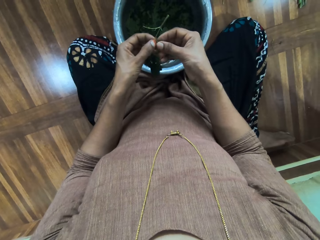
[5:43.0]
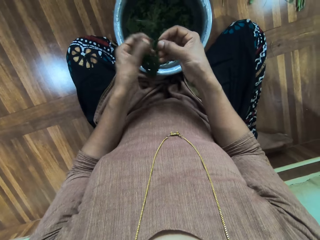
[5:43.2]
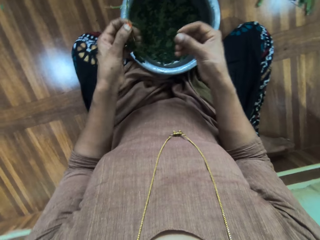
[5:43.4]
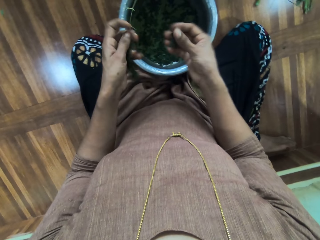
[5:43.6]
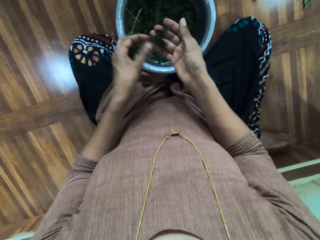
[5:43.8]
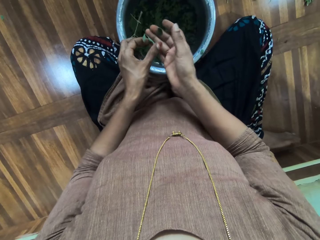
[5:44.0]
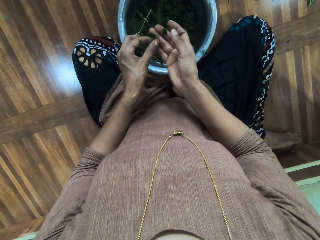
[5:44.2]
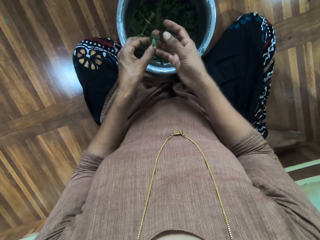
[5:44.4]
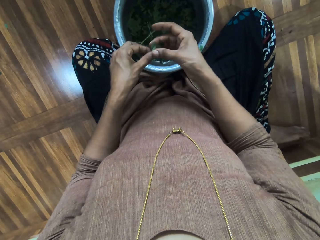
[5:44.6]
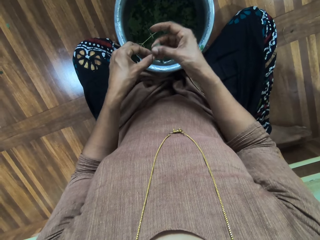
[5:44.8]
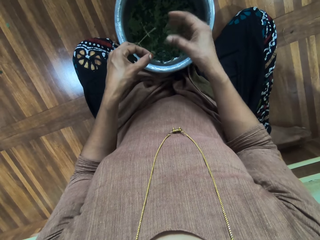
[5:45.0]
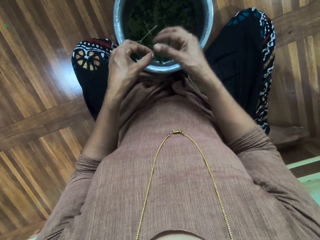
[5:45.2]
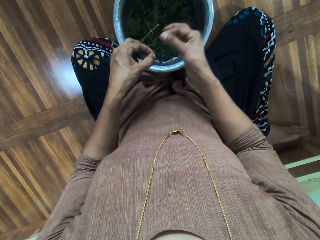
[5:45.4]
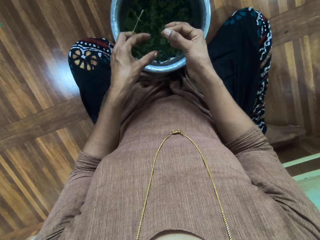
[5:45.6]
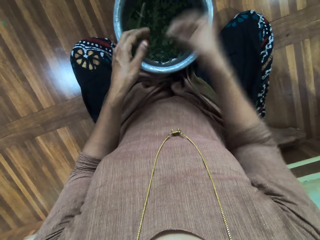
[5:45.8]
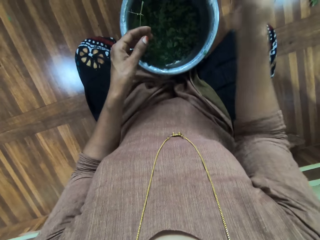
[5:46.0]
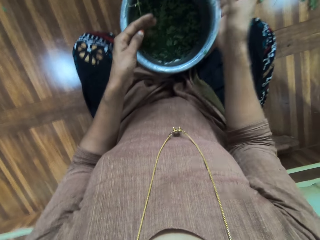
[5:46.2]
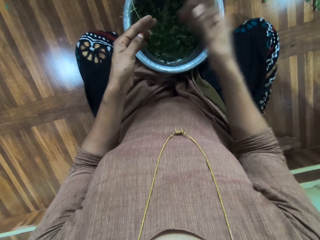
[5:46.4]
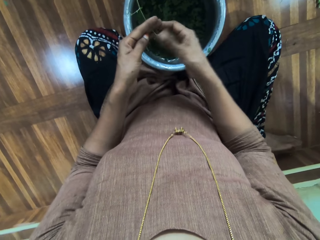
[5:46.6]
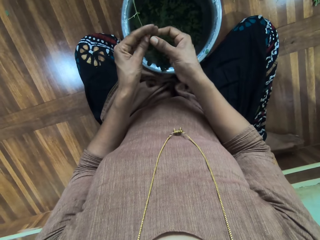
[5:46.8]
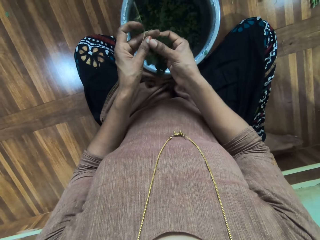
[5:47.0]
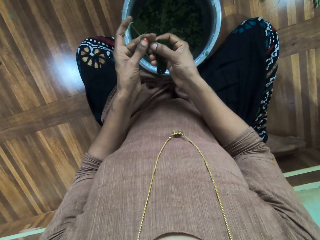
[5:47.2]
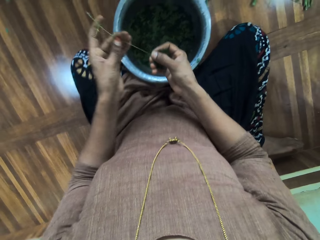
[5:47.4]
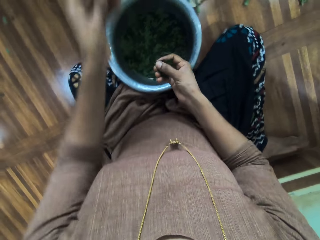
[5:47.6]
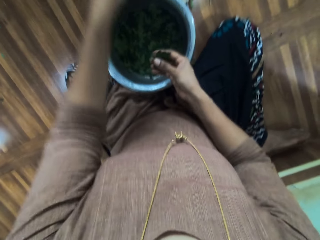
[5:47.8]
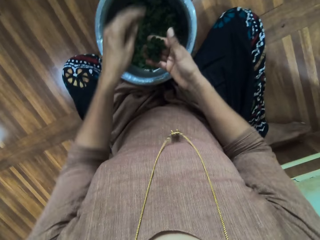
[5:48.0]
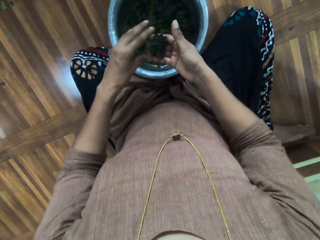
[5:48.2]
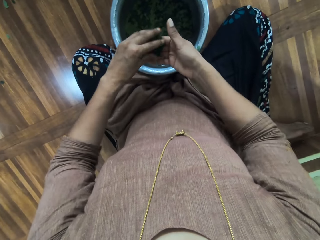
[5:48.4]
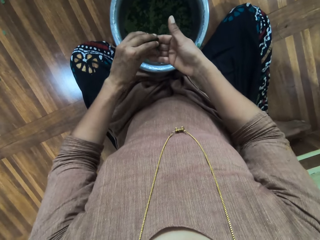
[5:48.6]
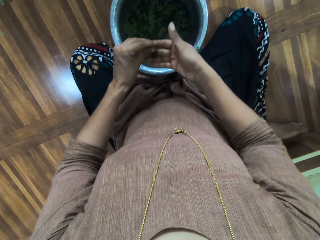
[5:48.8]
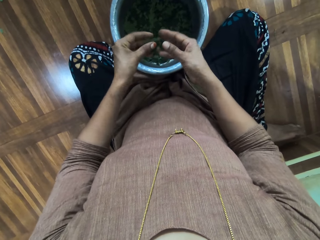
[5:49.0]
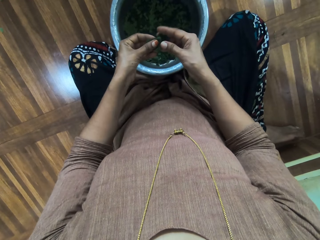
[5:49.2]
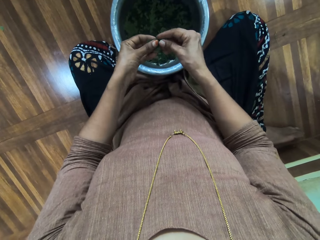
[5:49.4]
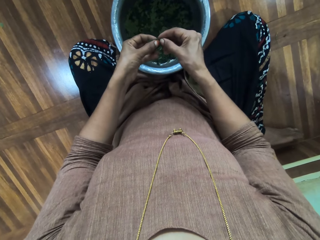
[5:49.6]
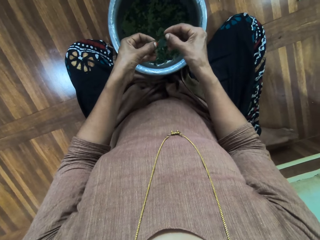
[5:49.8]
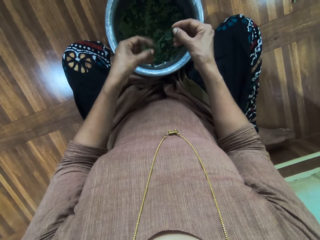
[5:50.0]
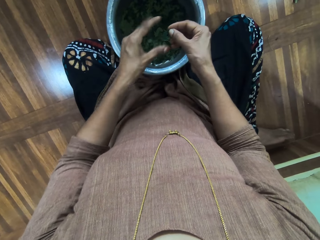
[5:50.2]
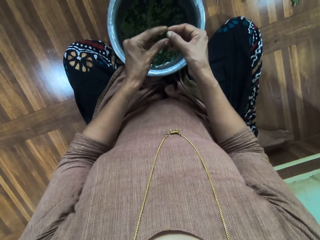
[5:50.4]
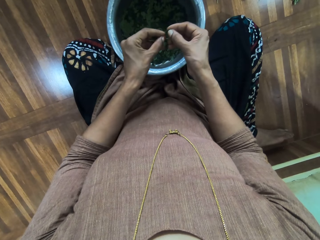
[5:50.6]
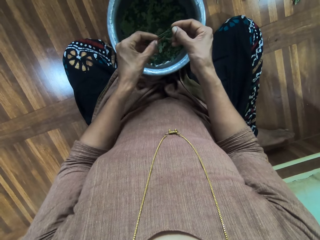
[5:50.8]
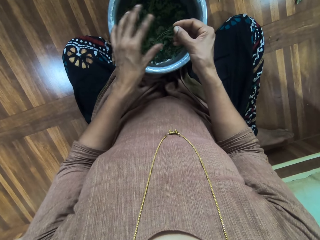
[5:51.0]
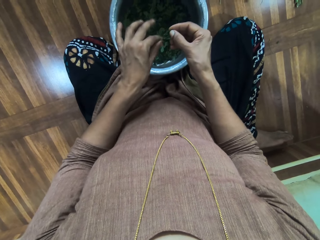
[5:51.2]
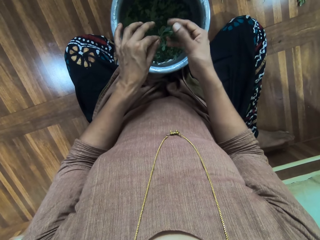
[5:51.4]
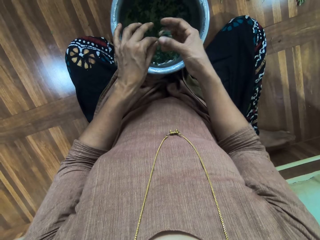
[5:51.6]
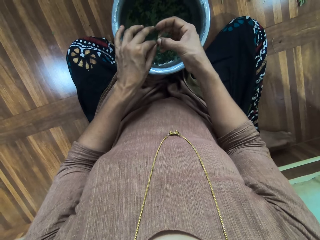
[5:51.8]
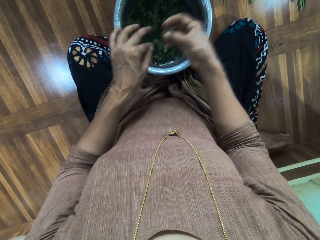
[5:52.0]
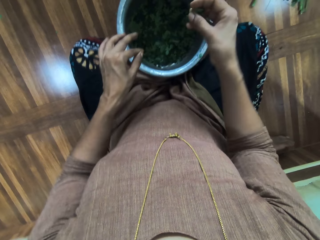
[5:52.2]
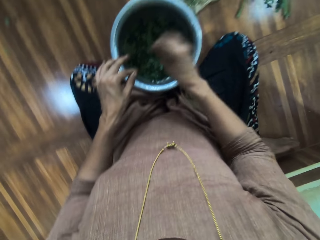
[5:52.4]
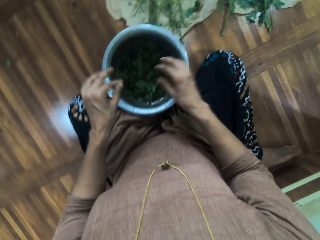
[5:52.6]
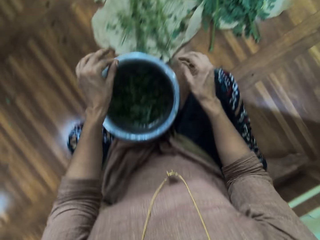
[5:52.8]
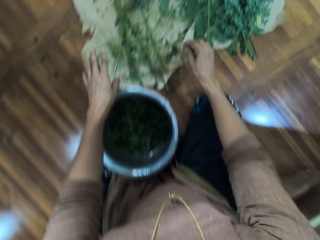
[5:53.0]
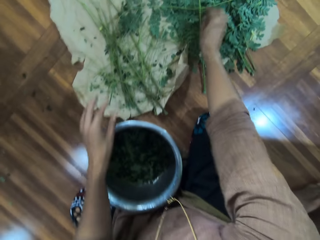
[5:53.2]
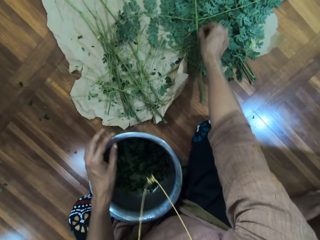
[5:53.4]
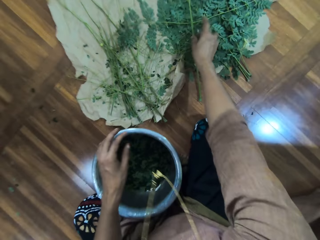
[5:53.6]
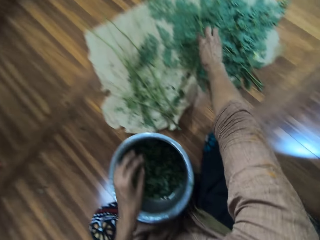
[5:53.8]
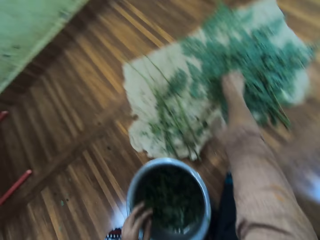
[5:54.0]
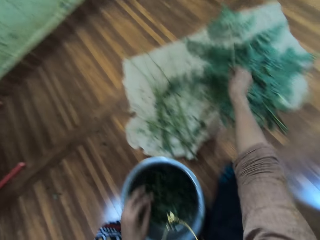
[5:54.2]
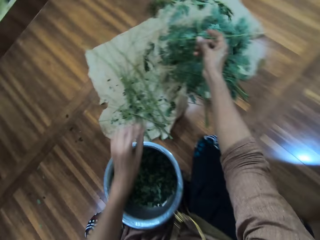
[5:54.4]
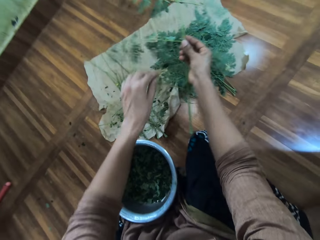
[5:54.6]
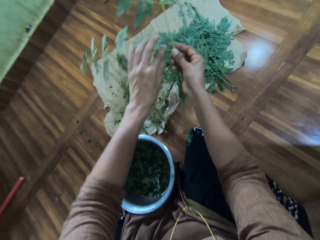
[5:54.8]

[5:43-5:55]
The camera wearer shifts the herb to the left hand. They strip the herb. They take the herb with the left hand. They strip the herb, put the herb in the bucket. They take the herb stem, throw away the herb stem. They strip the herb. They throw away the herb stem. They shift the herb to the left hand. They strip the herb, put the herb in the bucket. They sort out the leaves. They strip the herb, put the herb in the bucket. They shift the herb to the left hand. They strip the herb, put the herb in the bucket. They throw away the herb stem. They pick up the herb.

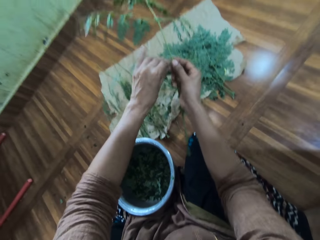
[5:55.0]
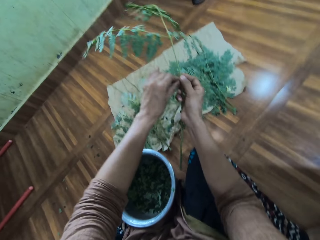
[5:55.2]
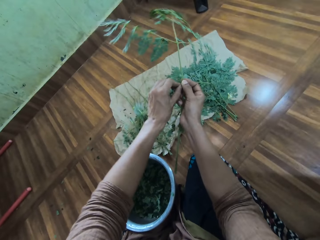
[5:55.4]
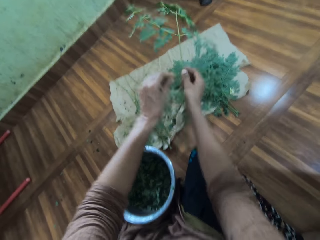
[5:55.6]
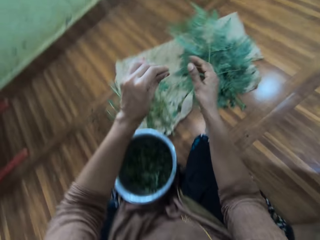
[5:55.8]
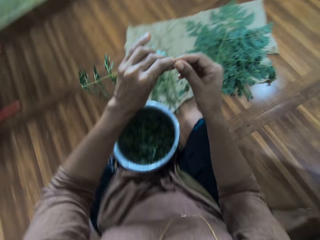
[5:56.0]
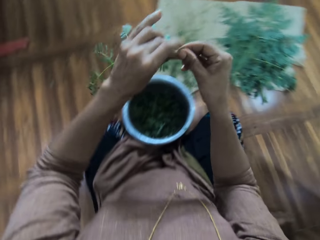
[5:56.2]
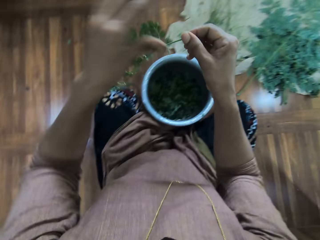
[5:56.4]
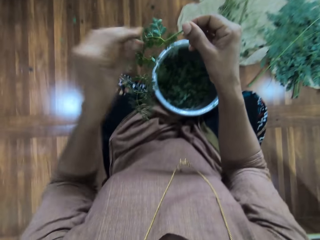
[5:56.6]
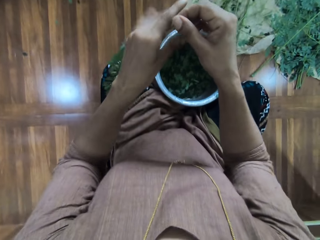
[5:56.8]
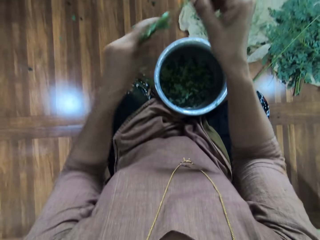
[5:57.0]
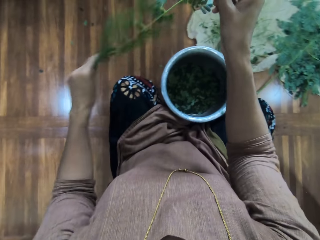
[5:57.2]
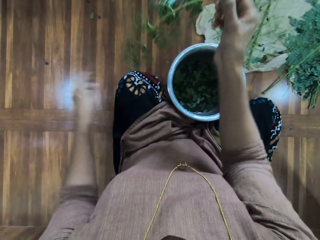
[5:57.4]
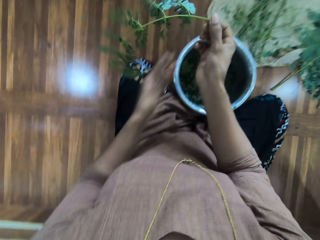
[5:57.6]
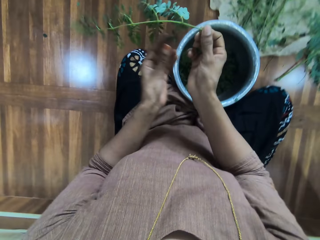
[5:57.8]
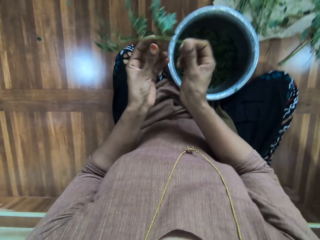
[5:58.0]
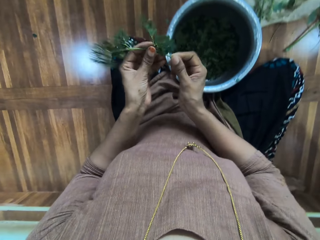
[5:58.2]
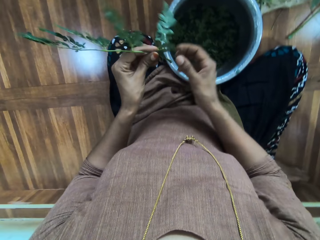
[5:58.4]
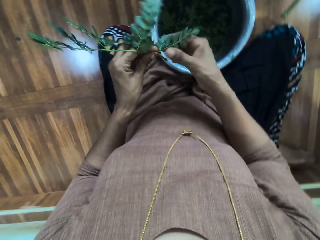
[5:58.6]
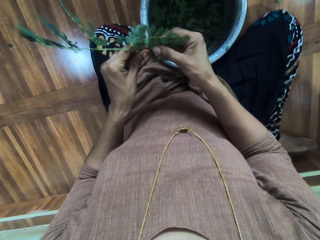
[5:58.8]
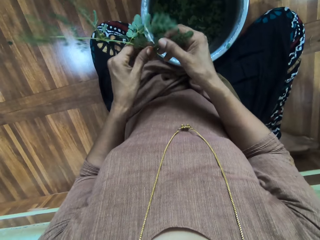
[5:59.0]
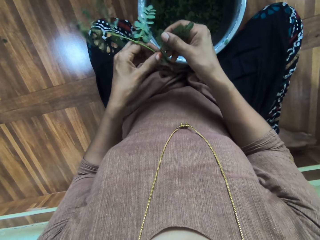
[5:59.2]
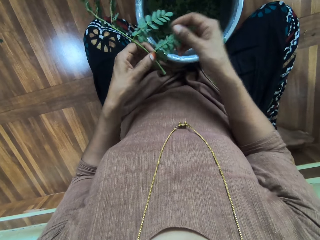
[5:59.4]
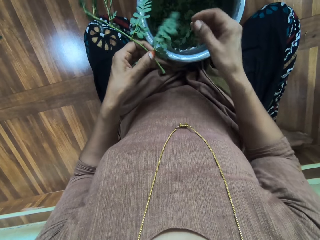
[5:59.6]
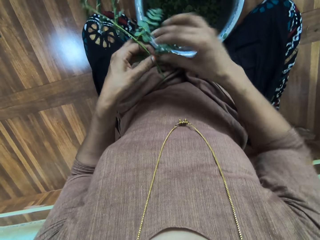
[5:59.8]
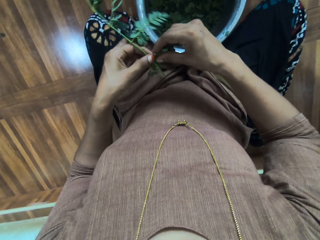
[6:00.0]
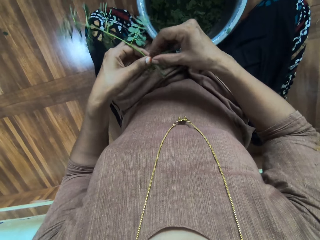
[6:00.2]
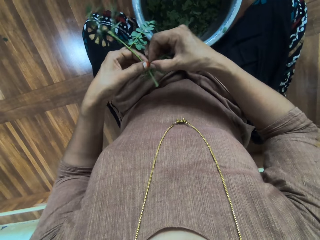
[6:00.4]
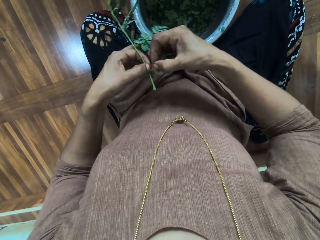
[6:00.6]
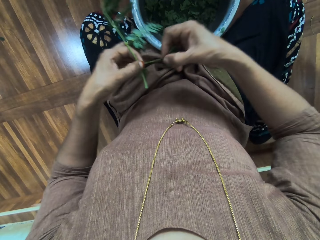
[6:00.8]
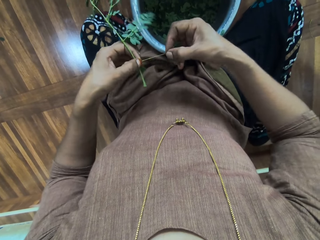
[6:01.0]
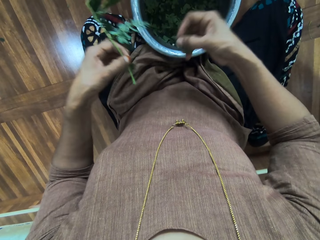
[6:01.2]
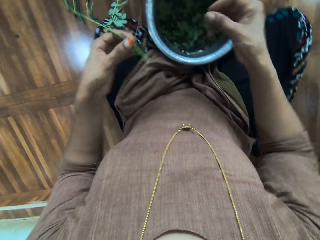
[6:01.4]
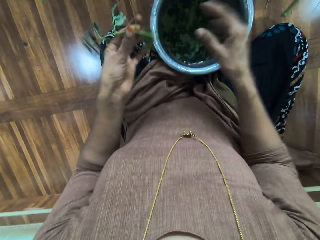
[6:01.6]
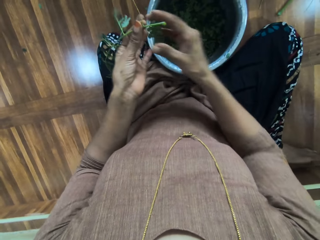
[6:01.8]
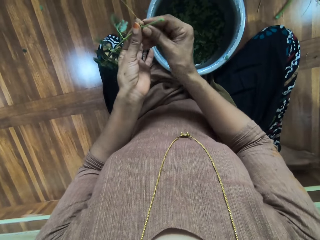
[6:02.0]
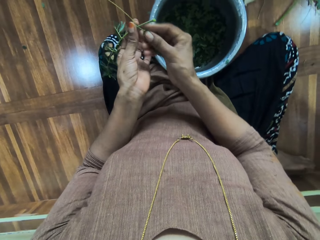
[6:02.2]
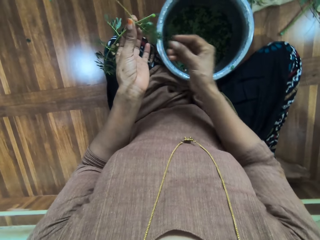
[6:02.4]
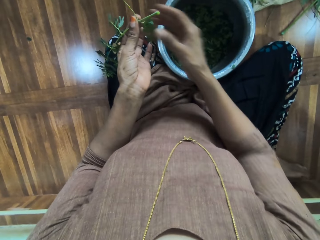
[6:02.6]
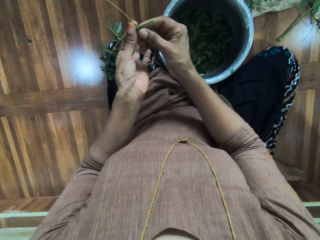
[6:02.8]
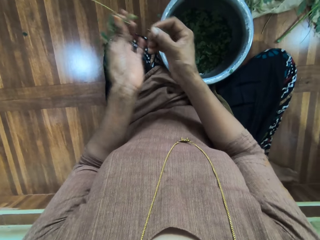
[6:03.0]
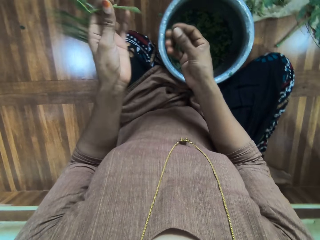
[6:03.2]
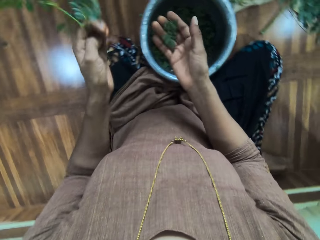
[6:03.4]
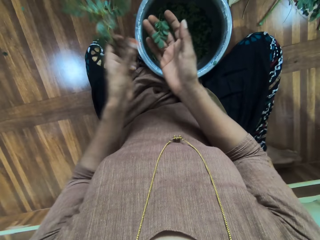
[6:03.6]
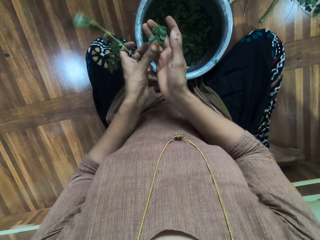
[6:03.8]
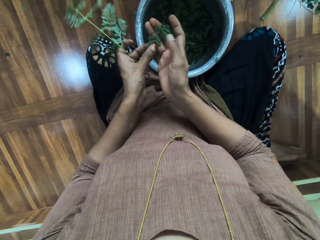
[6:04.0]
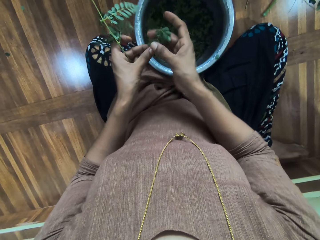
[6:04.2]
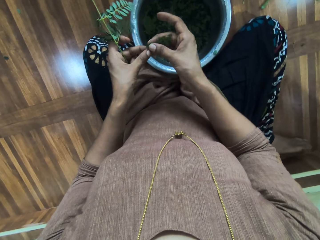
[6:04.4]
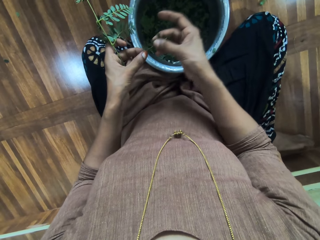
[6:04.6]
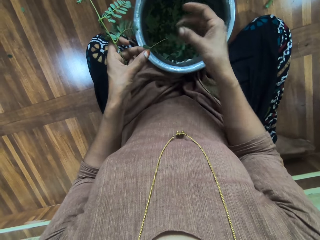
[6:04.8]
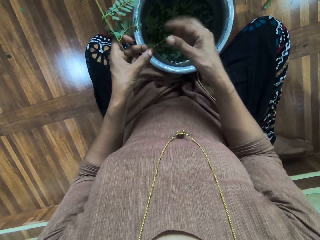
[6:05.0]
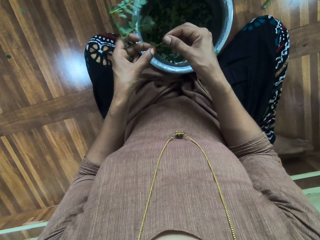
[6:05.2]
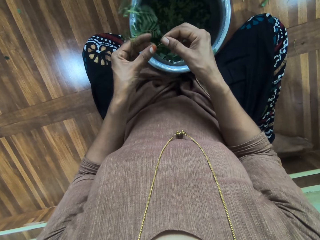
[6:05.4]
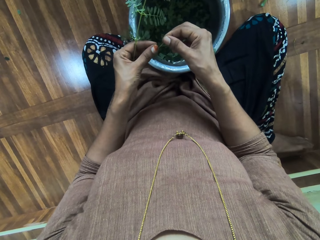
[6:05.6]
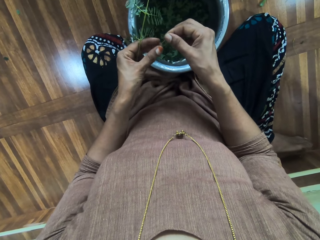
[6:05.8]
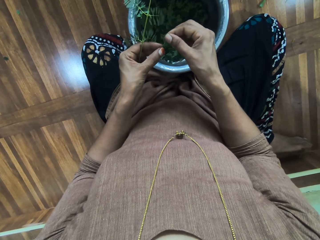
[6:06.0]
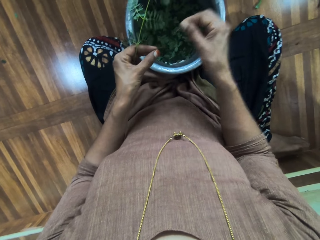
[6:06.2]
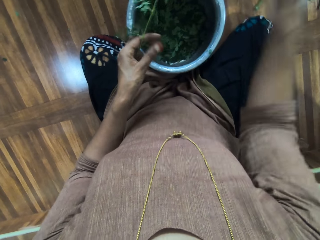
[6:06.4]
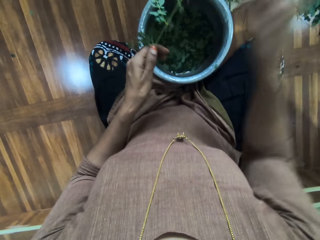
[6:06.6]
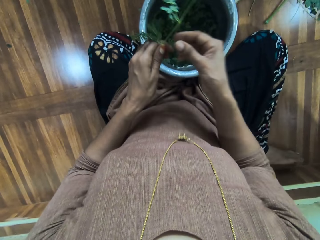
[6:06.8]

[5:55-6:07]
The camera wearer plucks the branch. They cut the herb with the left hand. They put down the herb. They shift the herb to the right hand. They wipe the herb with the left hand. They shift the herb to the left hand. They sort out the leaves. They wipe the herb with the right hand. They strip the herb, put the herb in the bucket. They wipe the herb with the right hand. They strip the herb. They shift the herb to the left hand. They strip the herb, put the herb in the bucket. They shift the herb stem to the right hand.
